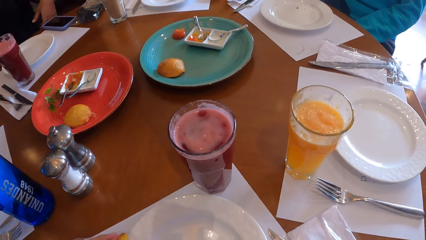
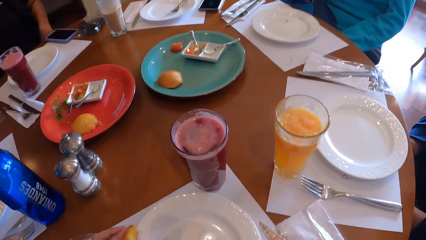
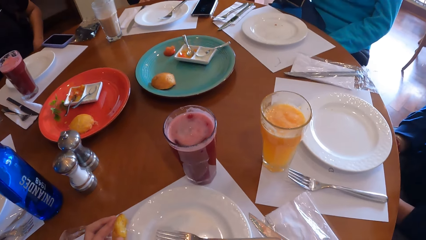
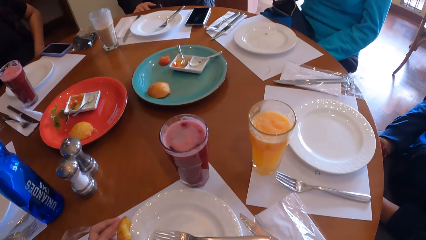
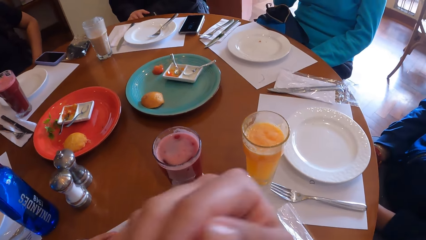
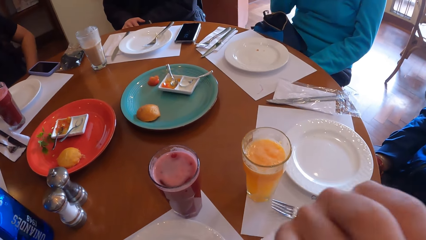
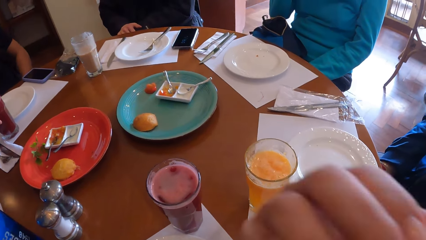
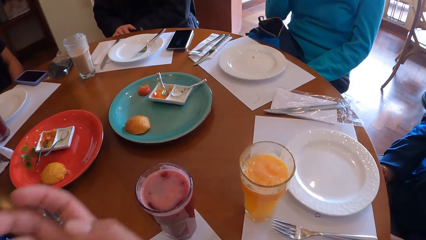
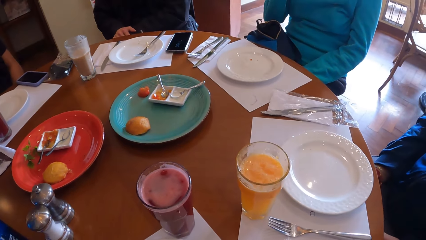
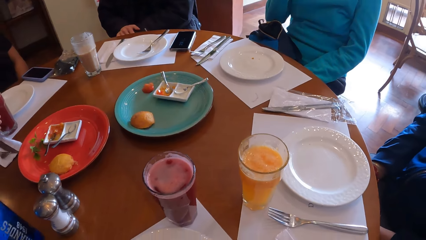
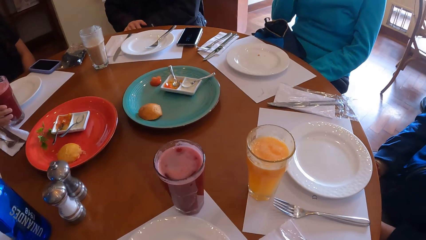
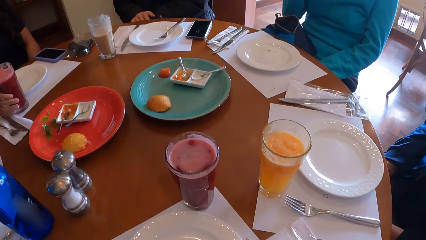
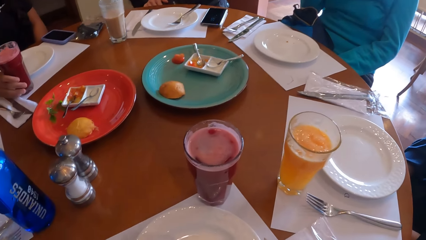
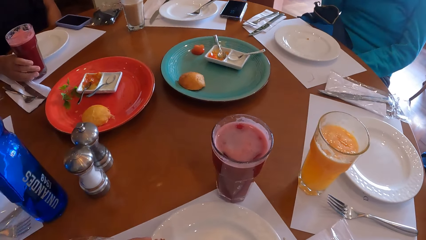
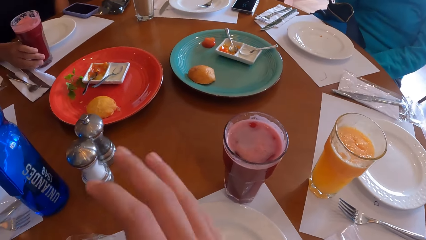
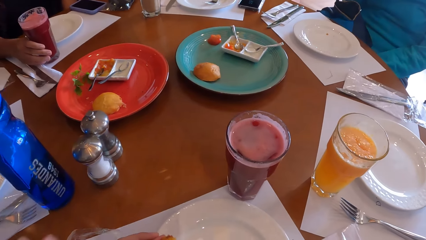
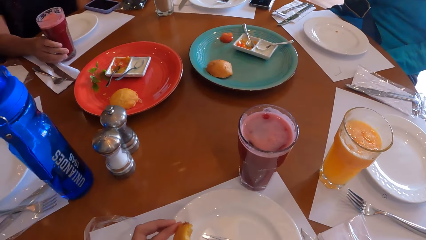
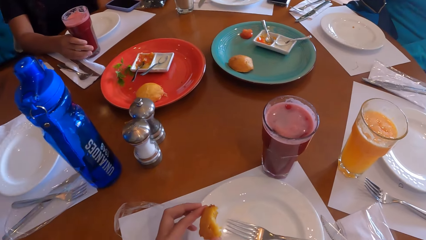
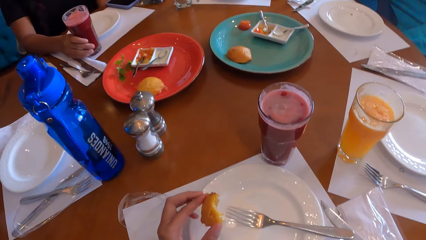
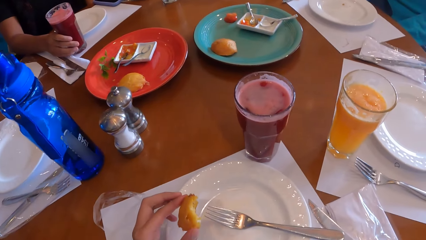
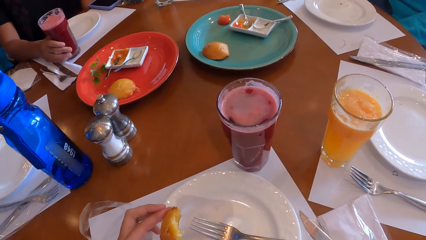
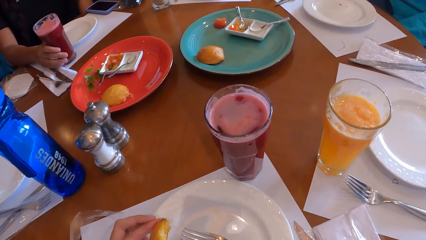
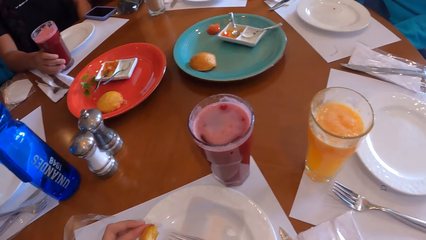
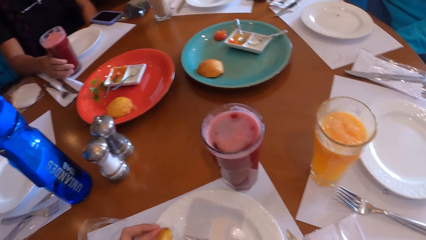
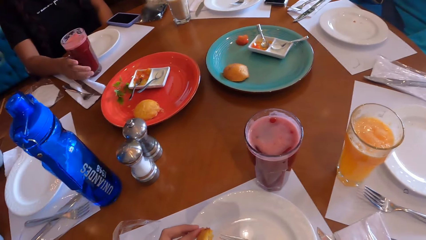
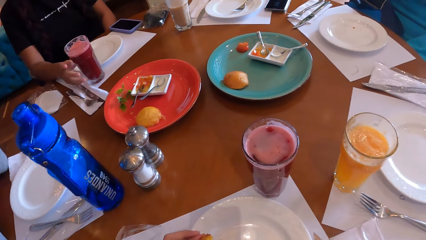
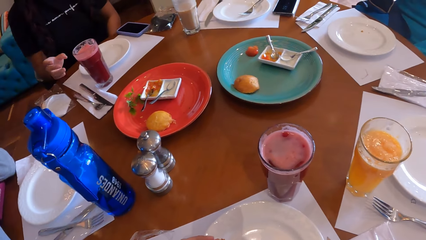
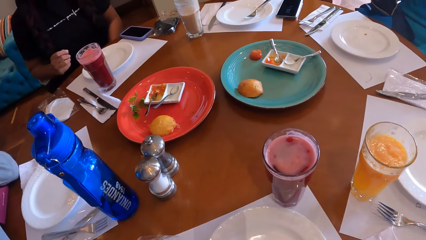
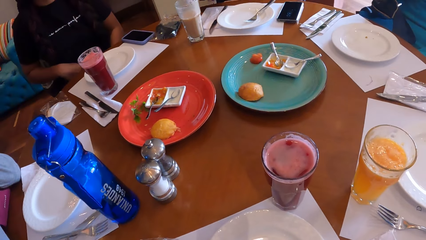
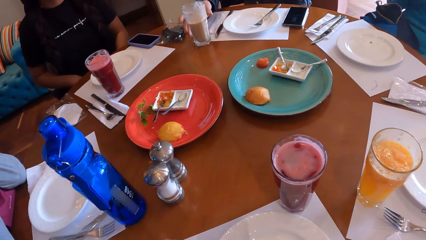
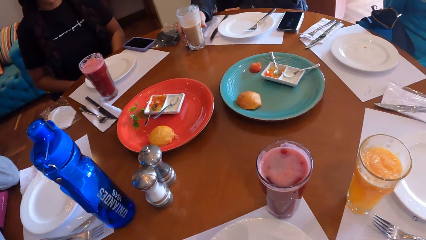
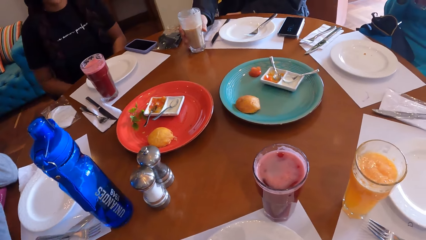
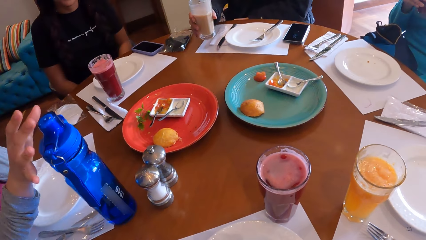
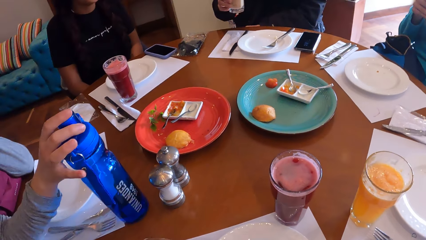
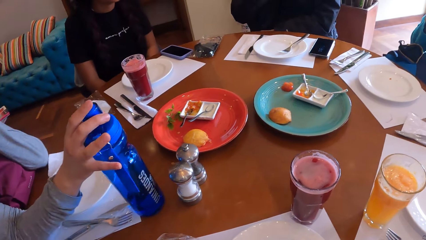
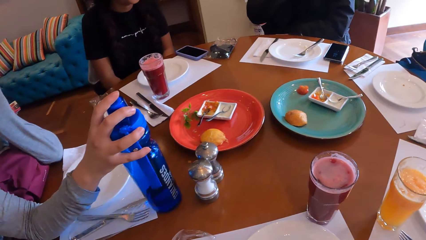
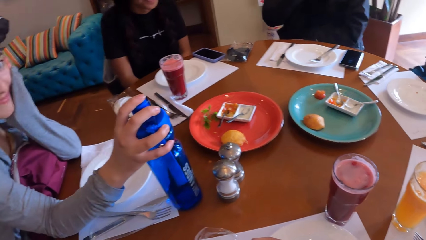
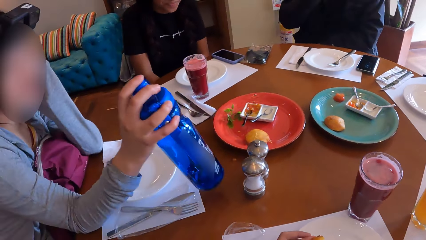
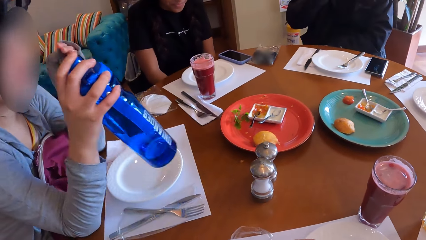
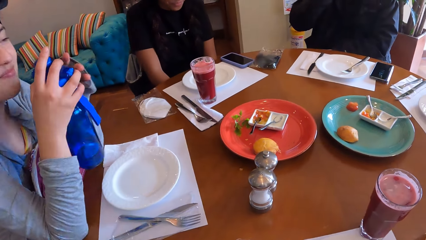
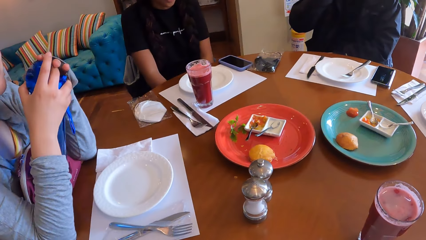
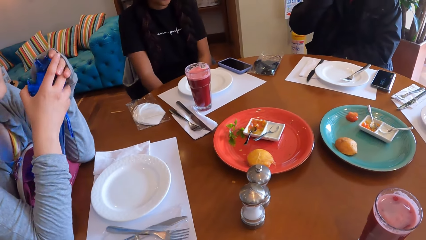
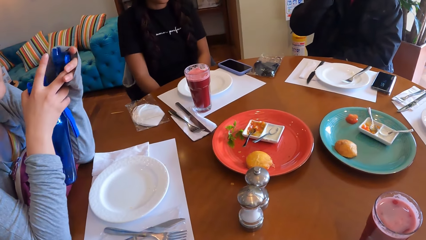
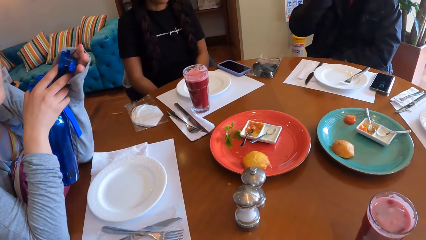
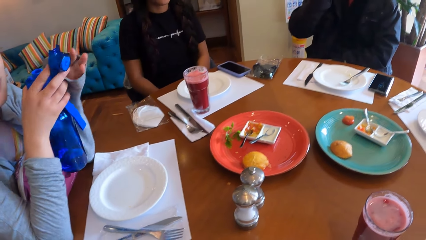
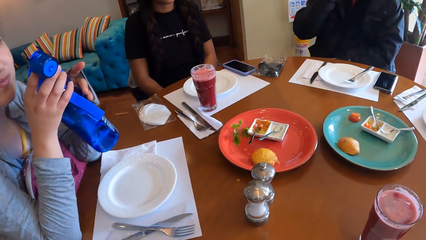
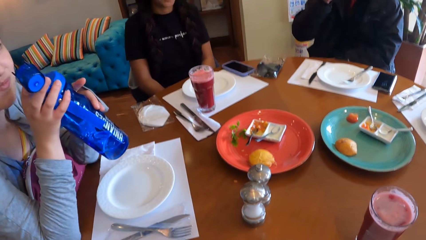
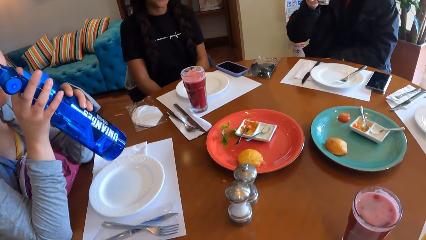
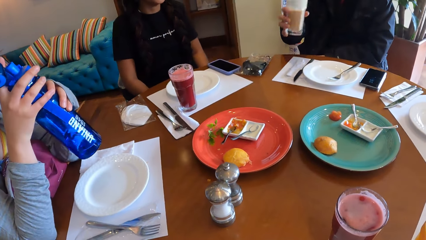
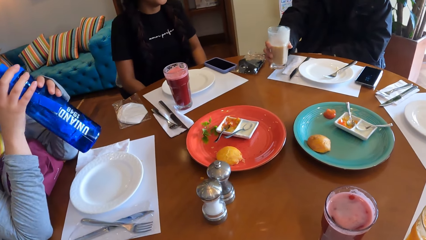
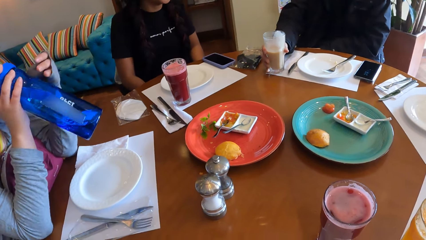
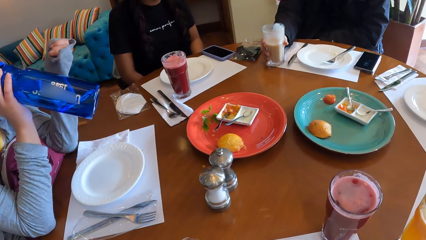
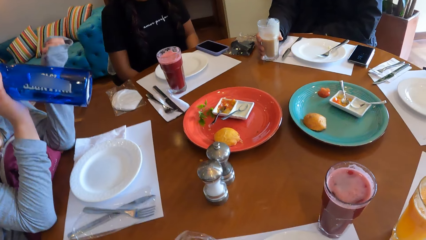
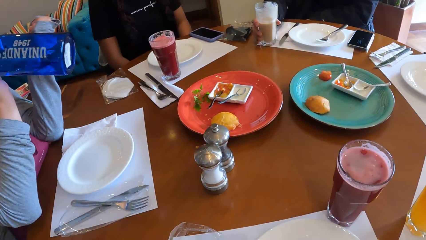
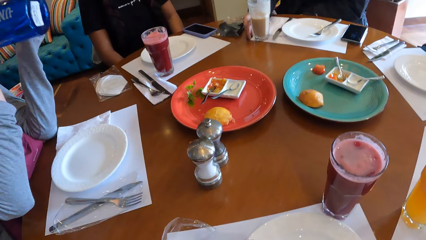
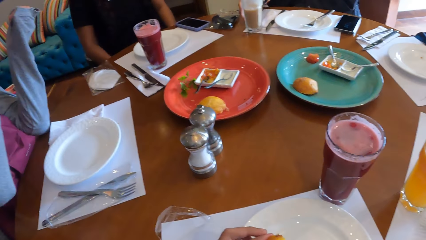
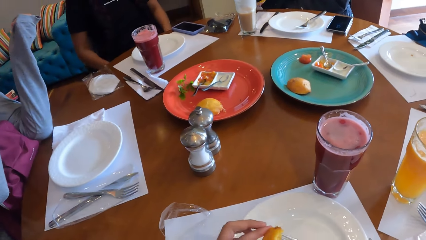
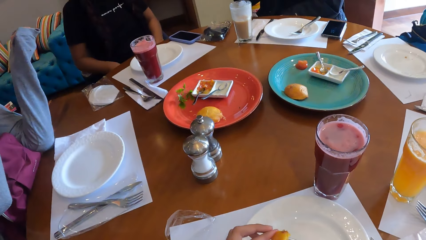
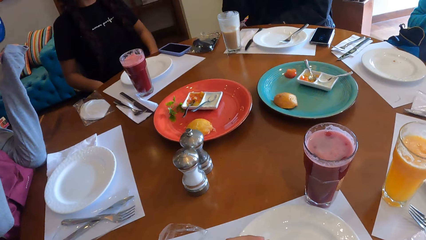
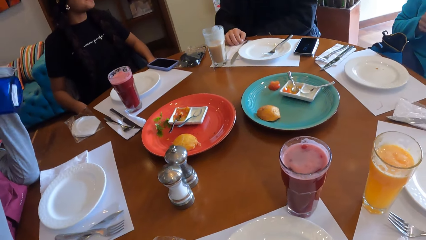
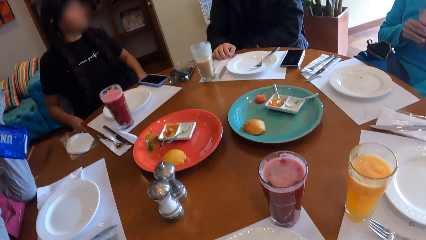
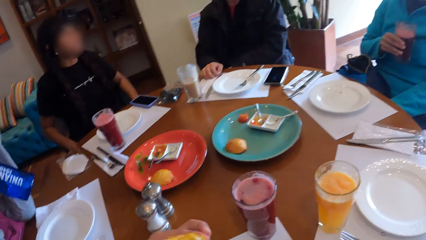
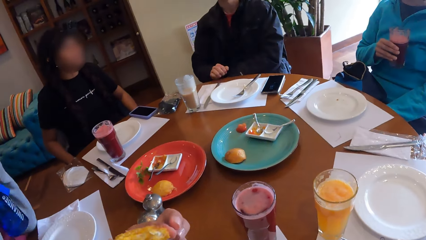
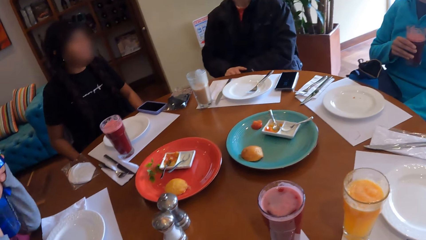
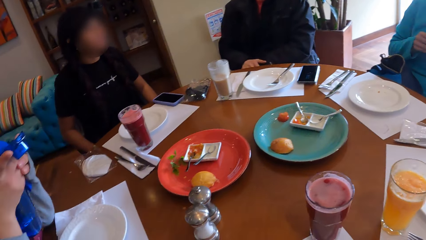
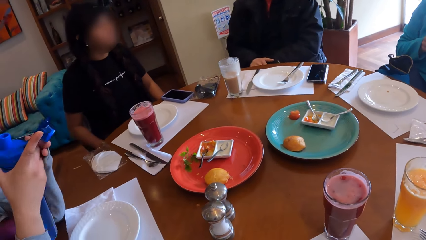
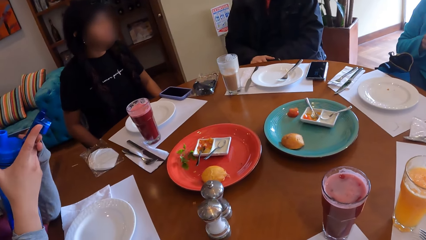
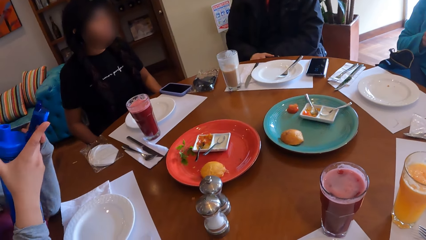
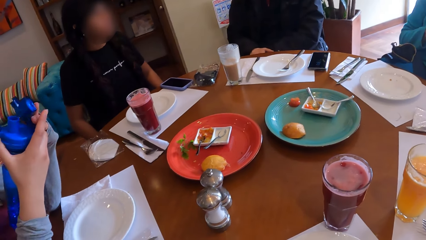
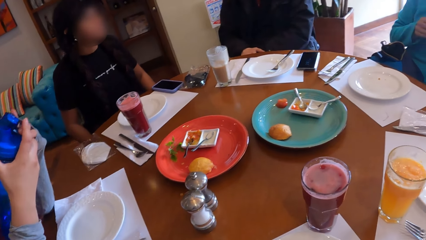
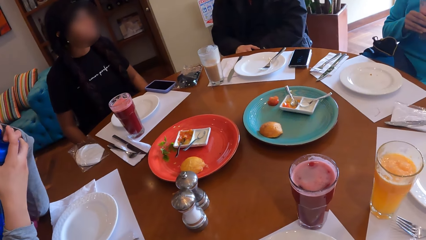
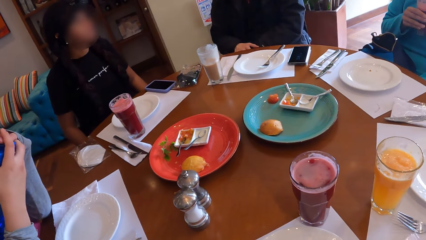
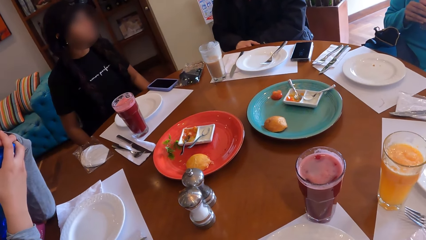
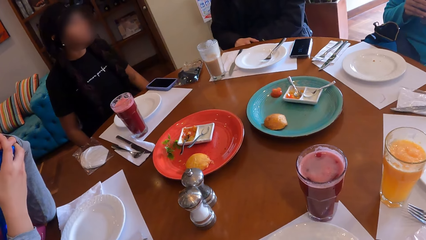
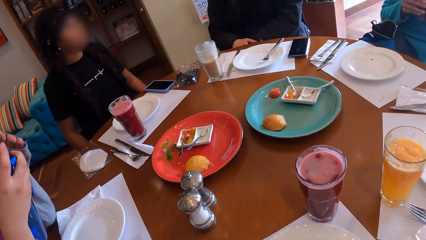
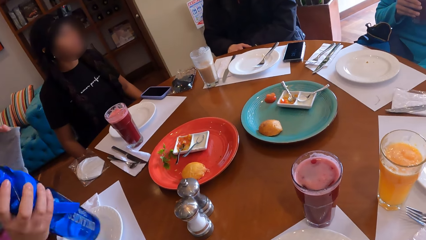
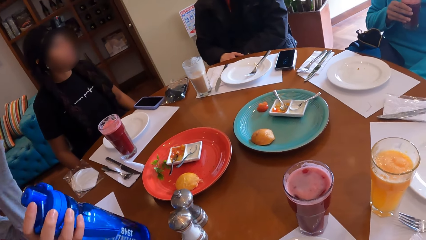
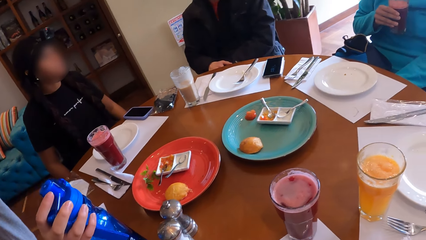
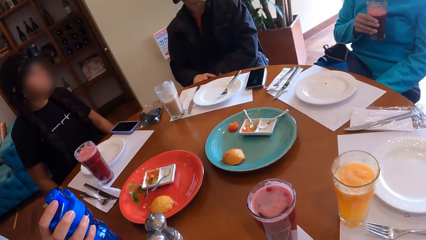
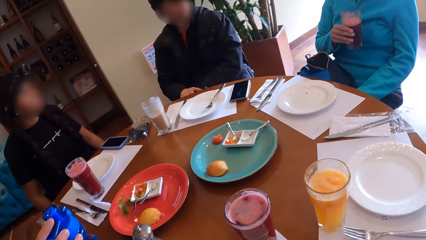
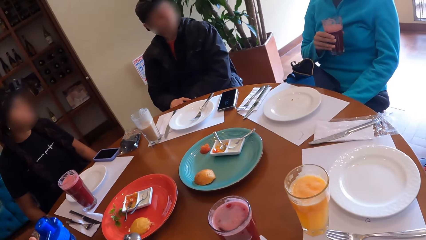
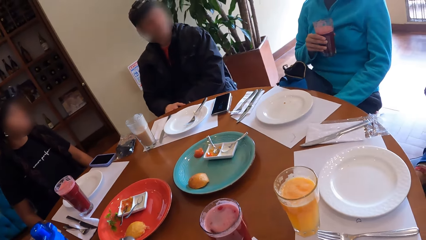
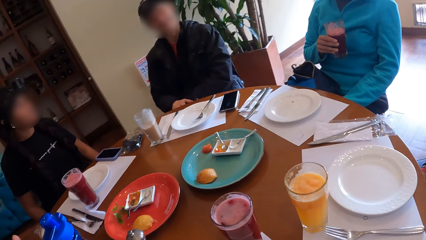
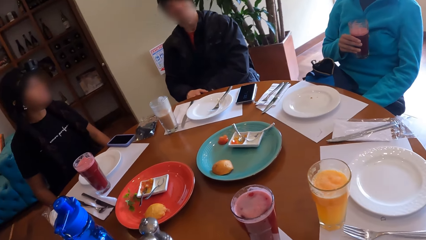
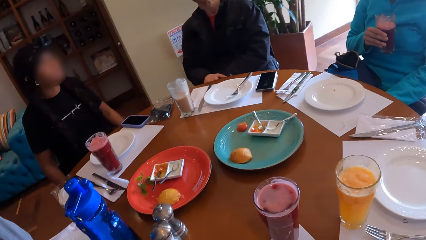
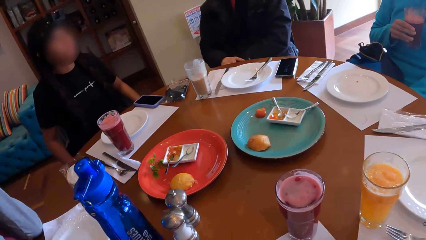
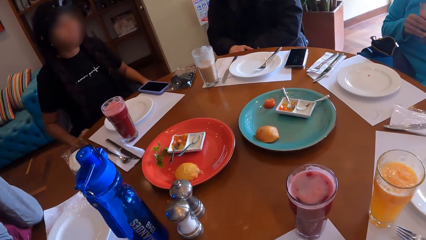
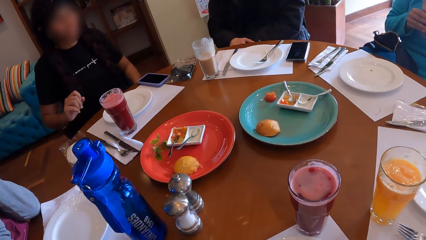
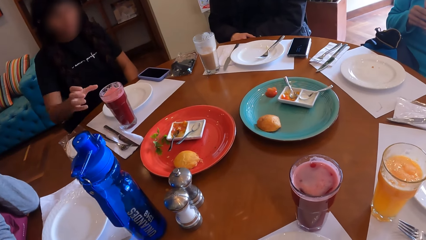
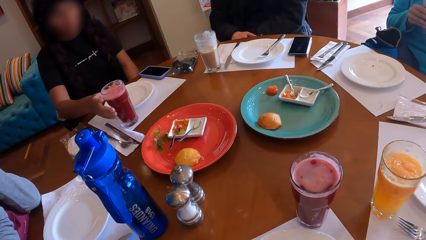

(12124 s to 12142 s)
The camera wearer moves a hand. She touches her face with her left hand. A woman holds the cup on the table with her right hand. A man picks the cup from the table with his right hand. Another woman moves a hand, picks a water bottle, and opens the water bottle. The man drops the cup on the table with his right hand. The other woman drinks water. The camera wearer looks at the table. The other woman closes the water bottle and puts down the water bottle. The first woman picks the cup from the table with her right hand.
